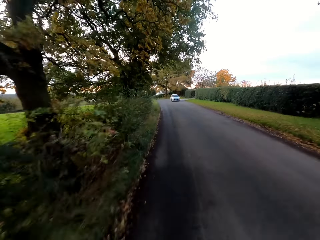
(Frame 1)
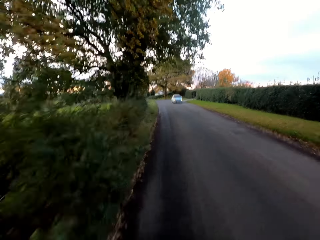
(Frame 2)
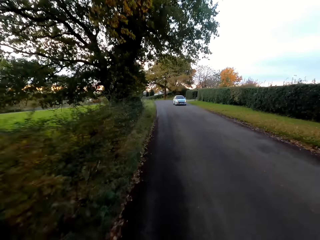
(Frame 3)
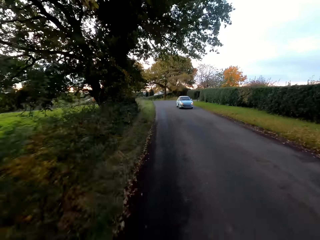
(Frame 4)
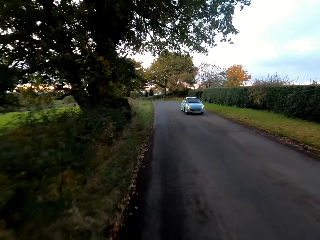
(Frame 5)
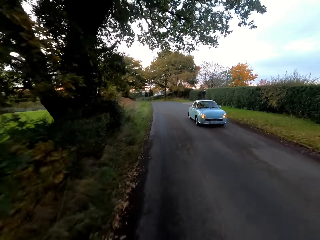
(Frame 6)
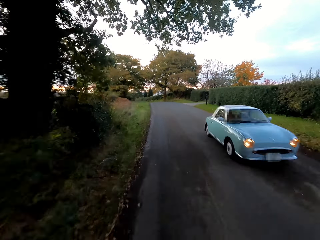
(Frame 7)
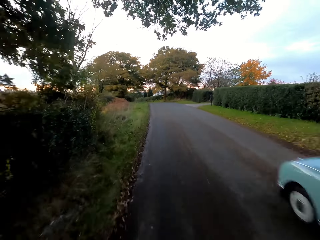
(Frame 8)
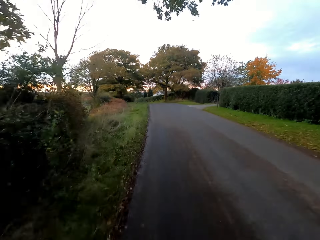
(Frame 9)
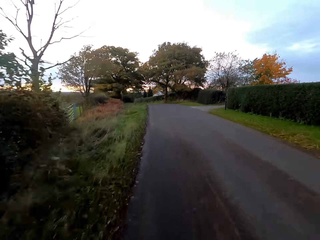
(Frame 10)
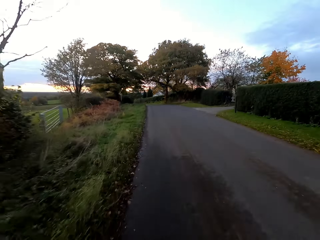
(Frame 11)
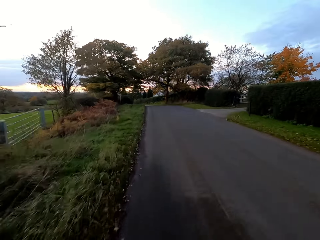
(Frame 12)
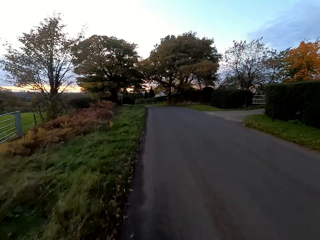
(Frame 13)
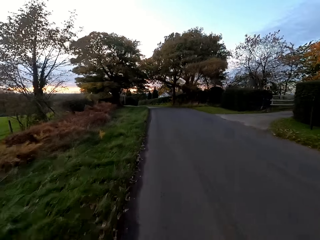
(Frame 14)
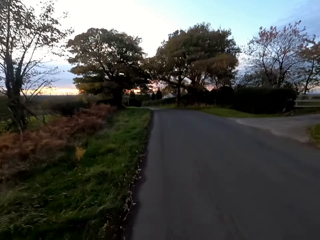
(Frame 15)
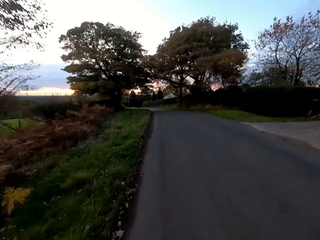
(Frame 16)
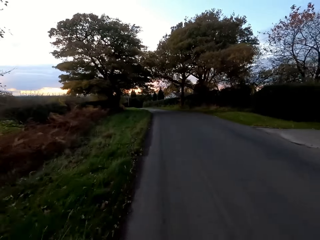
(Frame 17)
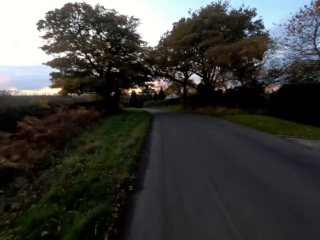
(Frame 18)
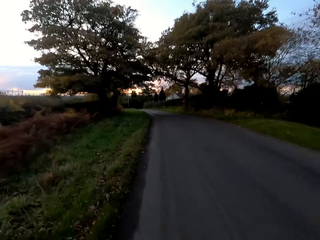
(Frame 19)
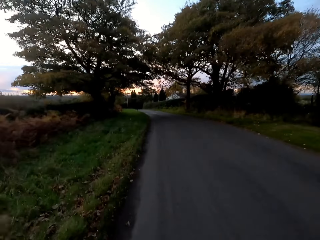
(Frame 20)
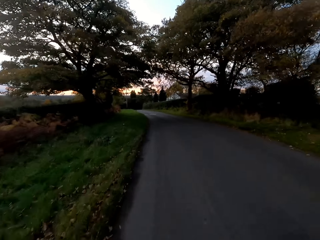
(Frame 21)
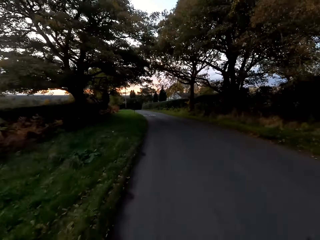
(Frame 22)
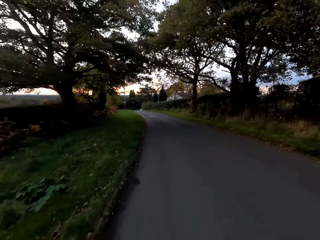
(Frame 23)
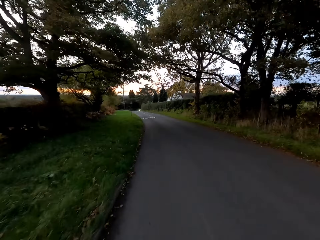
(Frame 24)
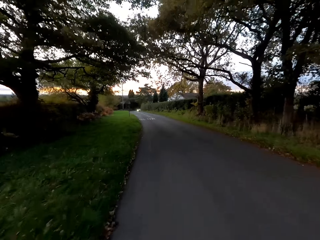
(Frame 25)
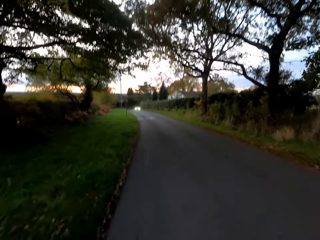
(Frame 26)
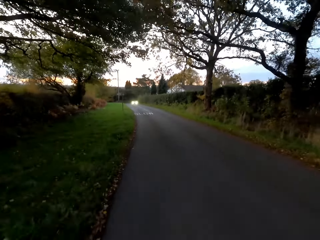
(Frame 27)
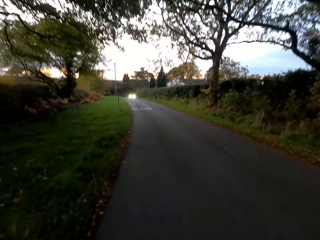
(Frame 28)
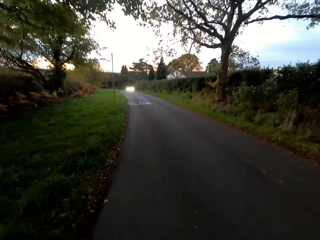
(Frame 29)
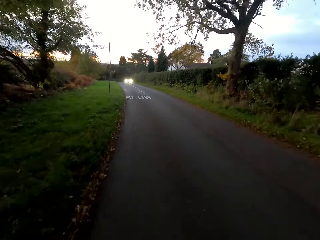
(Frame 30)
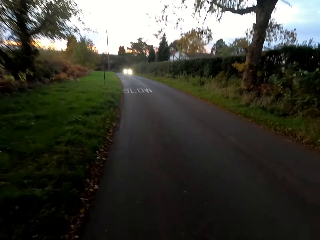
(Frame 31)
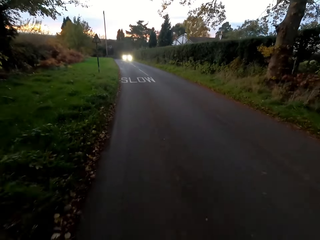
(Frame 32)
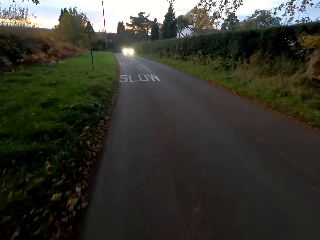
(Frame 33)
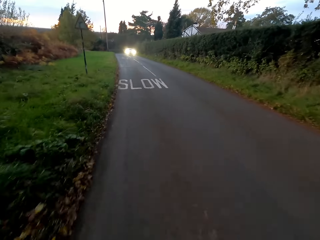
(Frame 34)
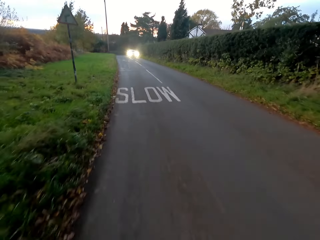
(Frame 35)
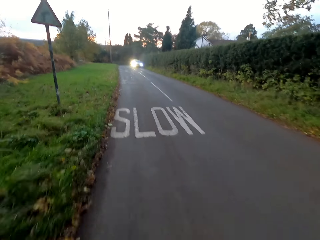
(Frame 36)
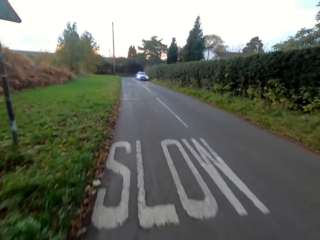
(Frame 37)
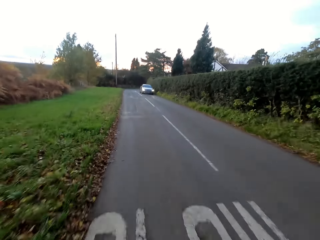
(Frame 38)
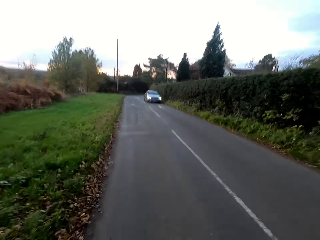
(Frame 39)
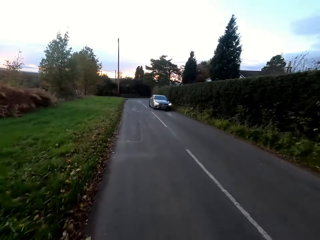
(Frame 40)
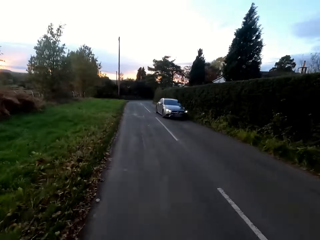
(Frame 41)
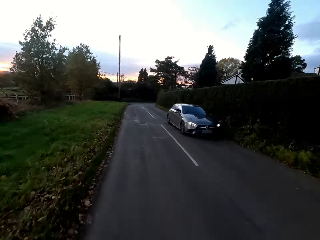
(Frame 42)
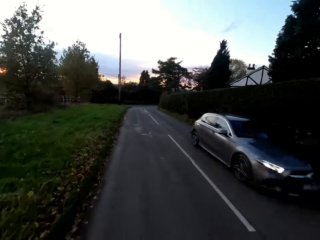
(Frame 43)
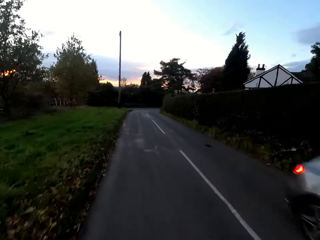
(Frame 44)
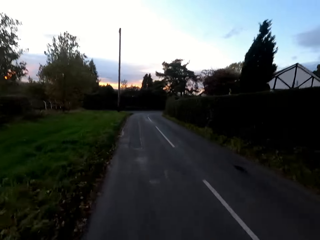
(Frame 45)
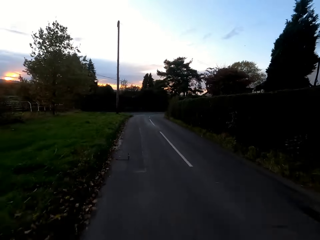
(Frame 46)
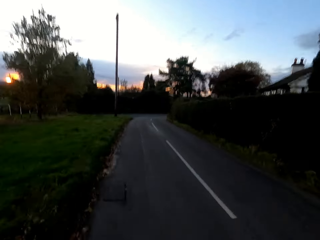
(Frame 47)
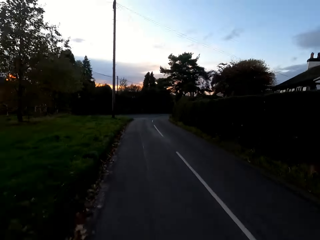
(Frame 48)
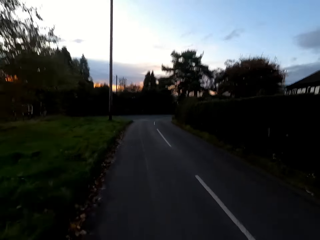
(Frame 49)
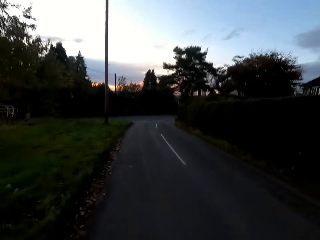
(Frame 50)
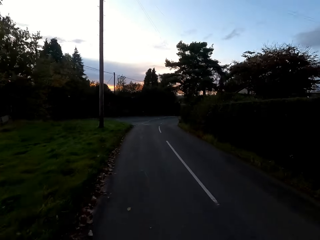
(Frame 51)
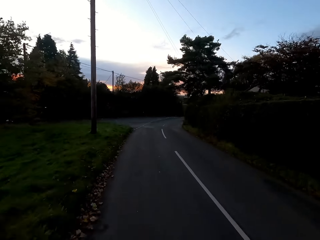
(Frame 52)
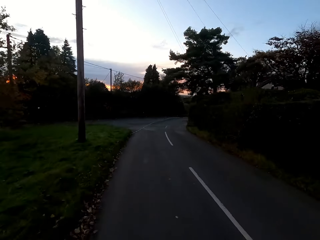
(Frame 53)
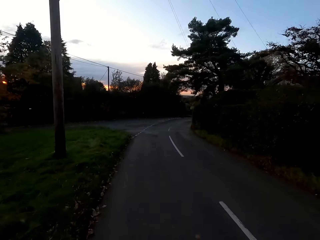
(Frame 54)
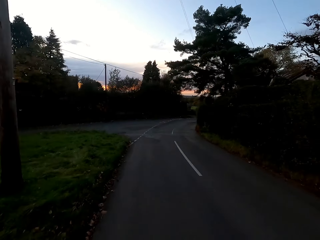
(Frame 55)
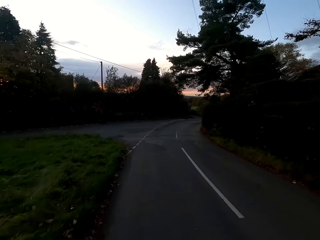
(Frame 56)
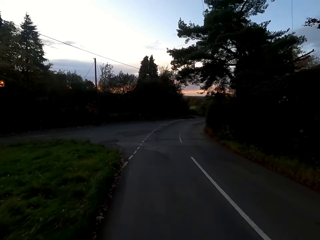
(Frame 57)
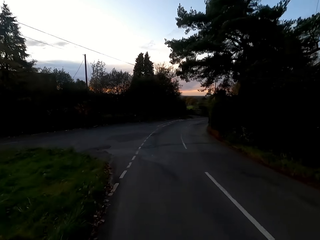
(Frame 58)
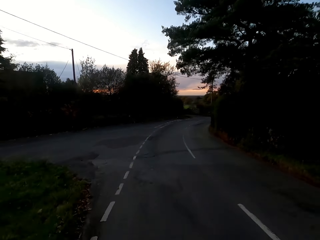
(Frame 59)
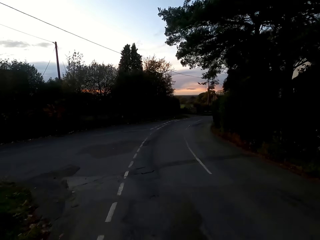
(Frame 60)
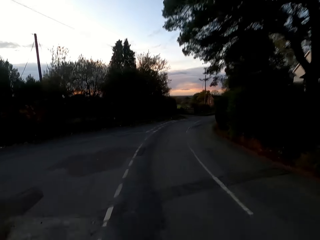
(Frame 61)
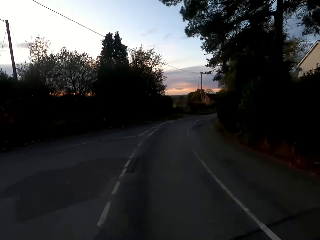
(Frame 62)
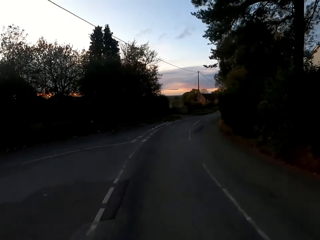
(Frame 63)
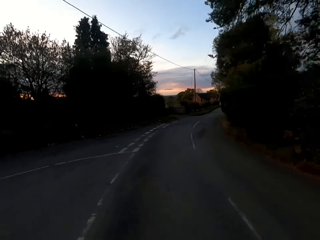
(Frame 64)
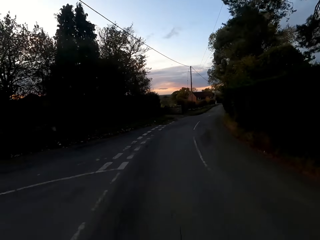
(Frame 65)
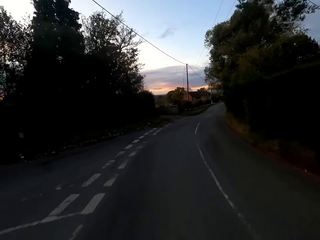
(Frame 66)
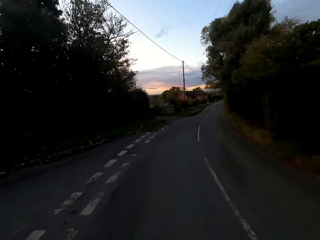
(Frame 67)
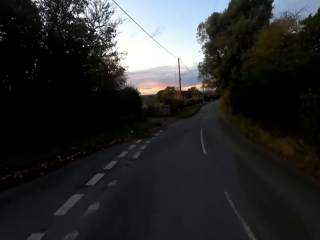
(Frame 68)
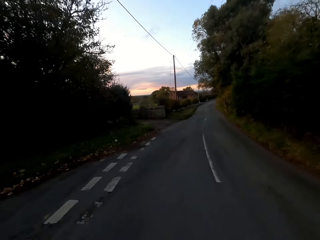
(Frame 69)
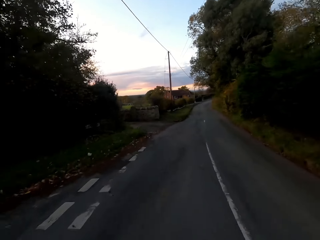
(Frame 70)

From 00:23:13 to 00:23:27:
A blue car drives past the camera wearer. A gray car drives past the camera wearer.

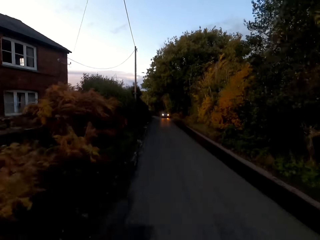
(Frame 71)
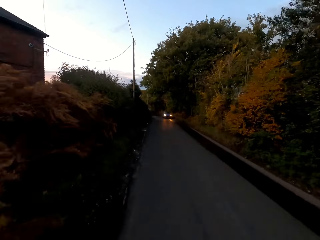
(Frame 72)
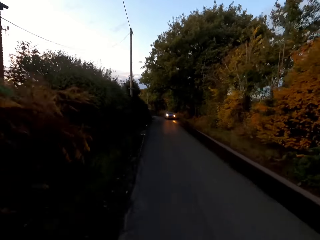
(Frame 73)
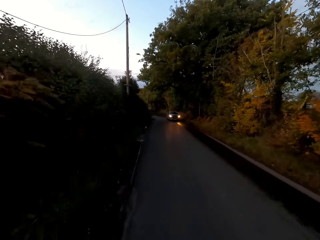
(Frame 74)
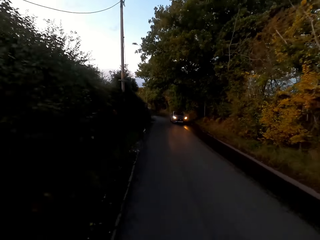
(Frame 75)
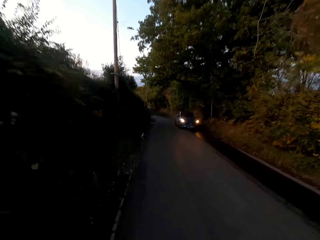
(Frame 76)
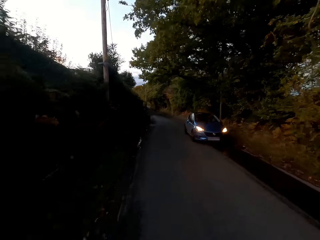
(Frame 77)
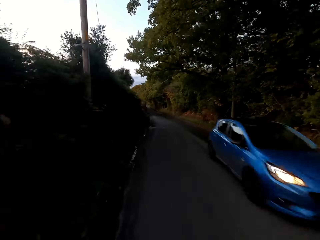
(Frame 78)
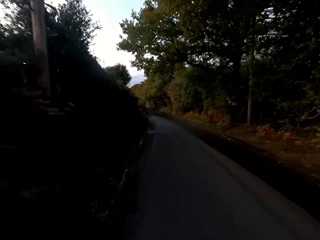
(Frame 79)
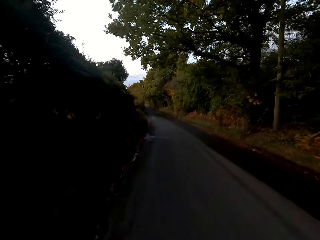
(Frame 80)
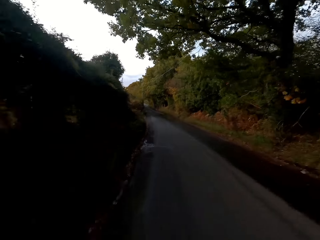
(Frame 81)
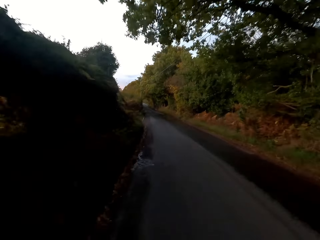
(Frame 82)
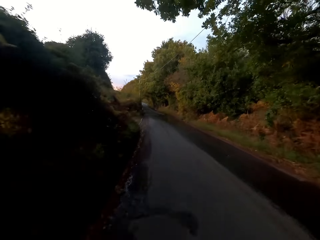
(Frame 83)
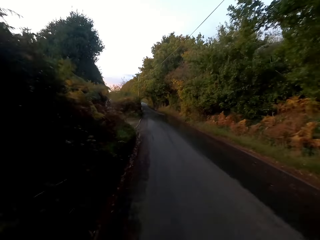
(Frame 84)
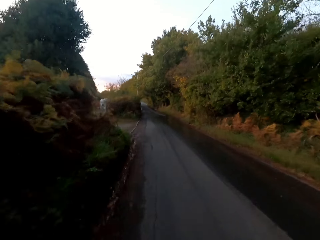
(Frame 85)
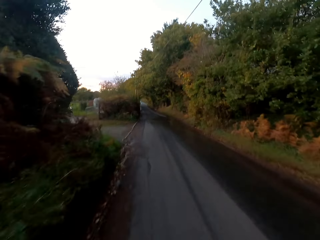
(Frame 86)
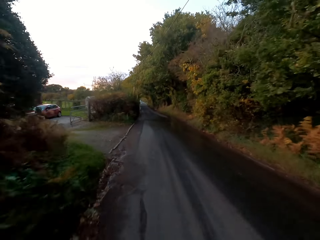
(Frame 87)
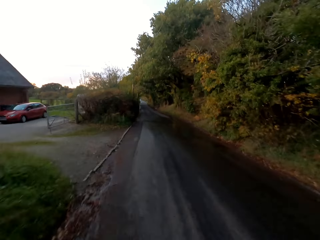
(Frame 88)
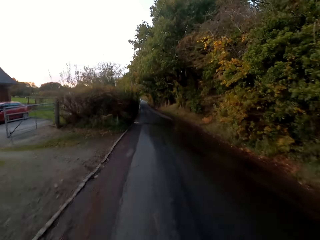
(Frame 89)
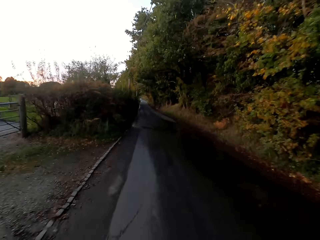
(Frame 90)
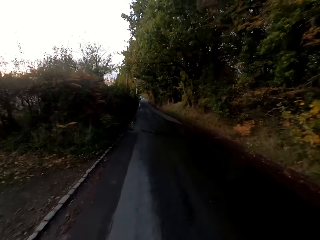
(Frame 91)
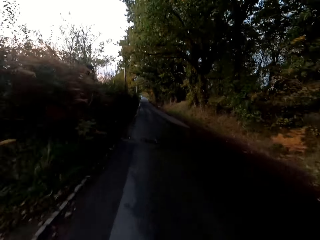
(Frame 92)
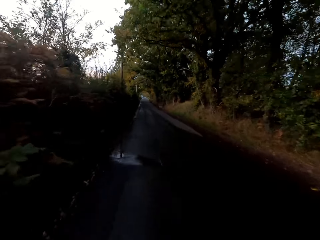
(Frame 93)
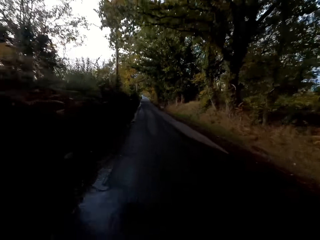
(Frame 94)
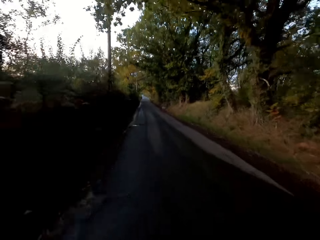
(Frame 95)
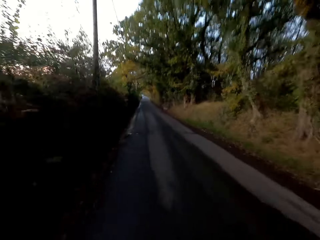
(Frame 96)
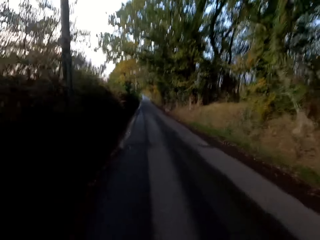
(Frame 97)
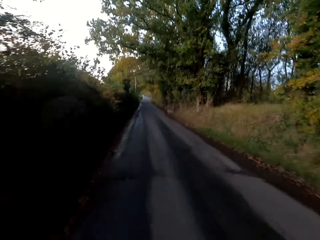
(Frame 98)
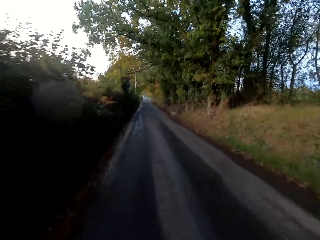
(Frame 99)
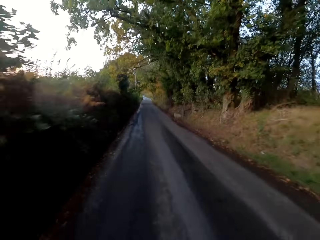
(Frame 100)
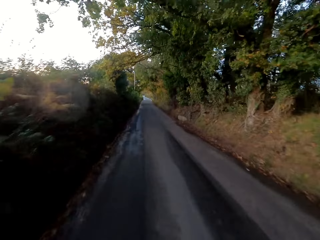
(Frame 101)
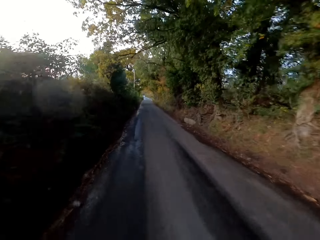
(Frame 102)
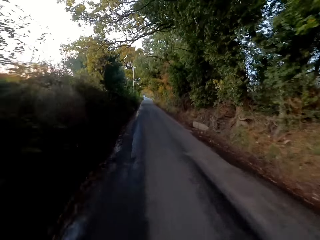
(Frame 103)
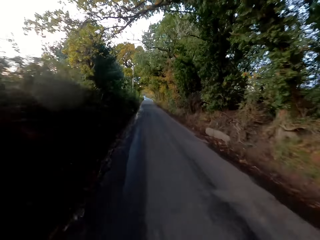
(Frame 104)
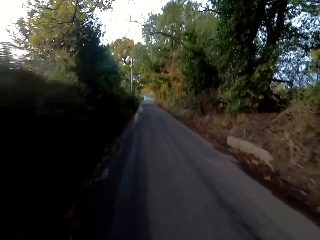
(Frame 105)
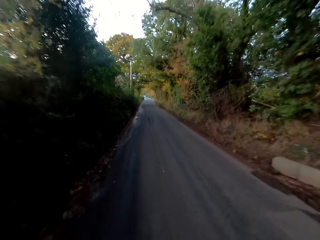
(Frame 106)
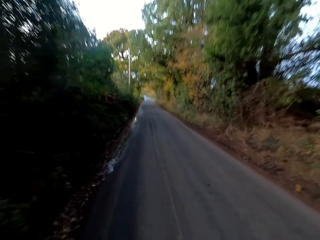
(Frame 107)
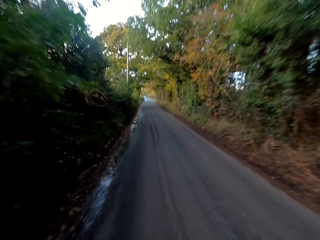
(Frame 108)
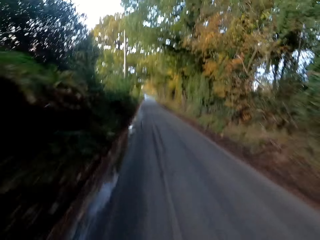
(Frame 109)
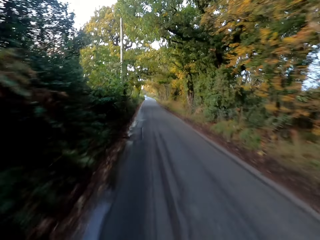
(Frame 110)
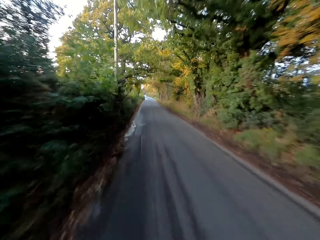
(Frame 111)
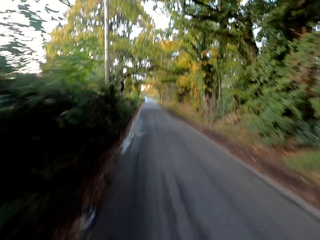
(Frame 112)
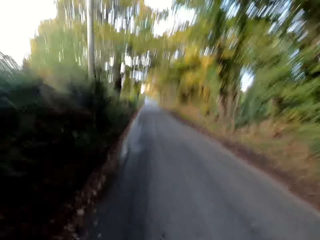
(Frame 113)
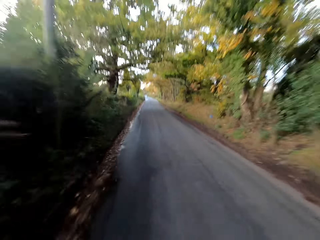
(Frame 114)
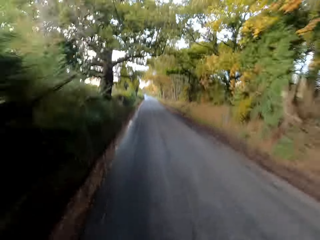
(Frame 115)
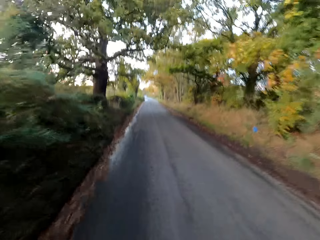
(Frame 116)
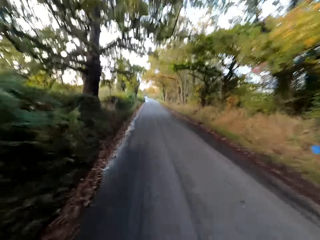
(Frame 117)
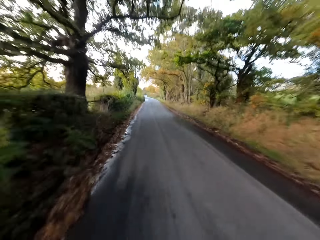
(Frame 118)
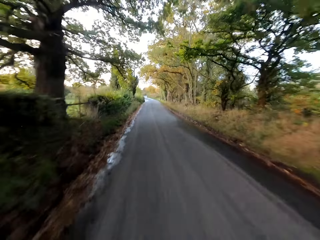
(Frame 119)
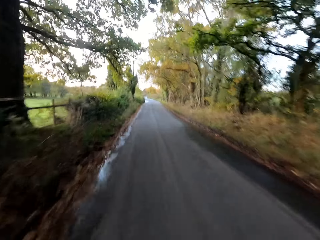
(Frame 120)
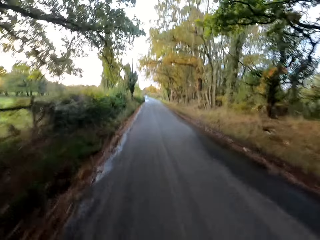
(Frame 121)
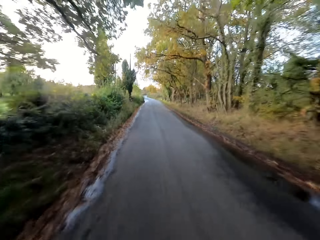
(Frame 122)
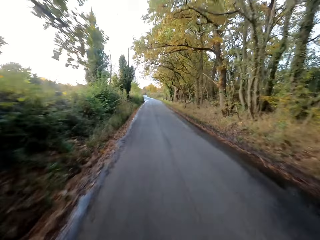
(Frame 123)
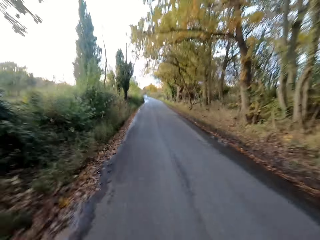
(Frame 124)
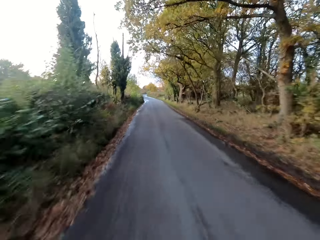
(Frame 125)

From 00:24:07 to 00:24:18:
A blue car drives past the camera wearer.
